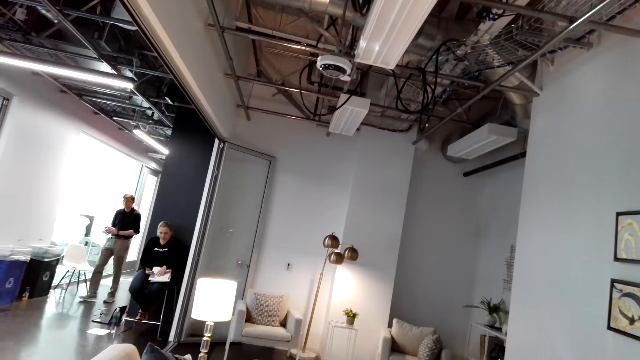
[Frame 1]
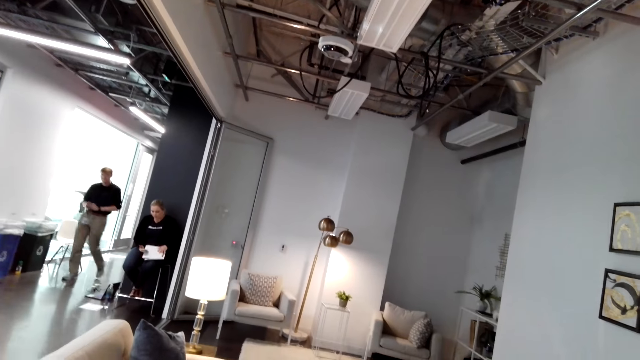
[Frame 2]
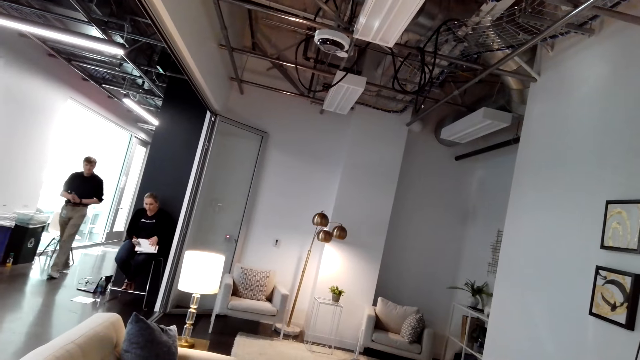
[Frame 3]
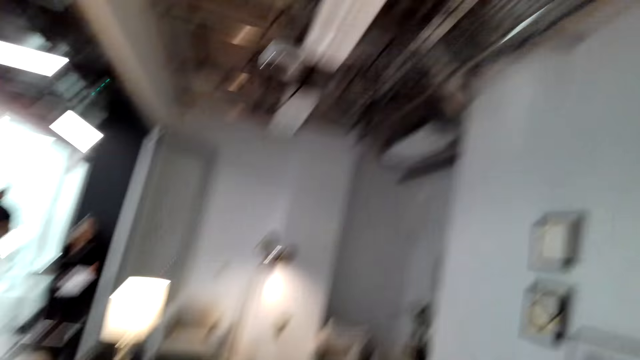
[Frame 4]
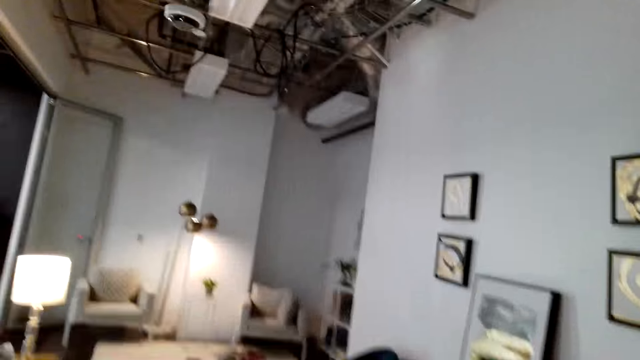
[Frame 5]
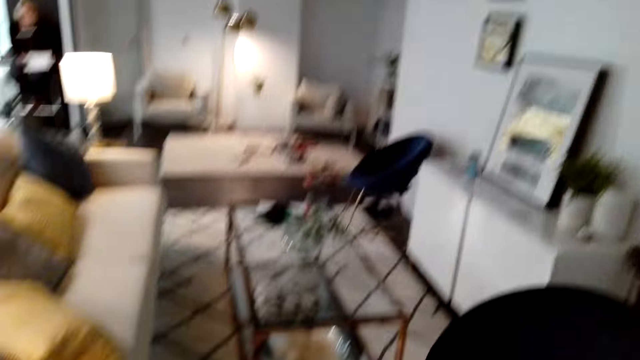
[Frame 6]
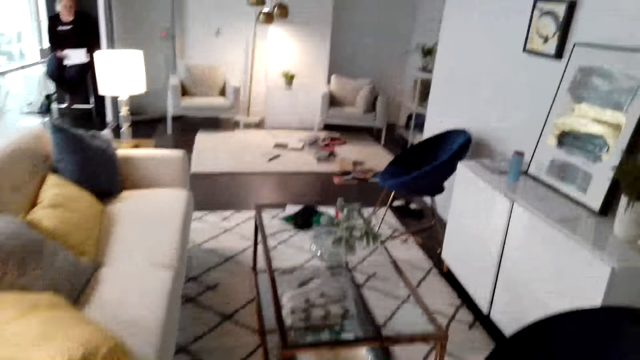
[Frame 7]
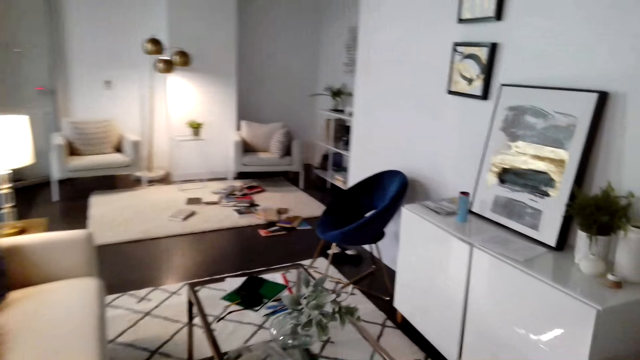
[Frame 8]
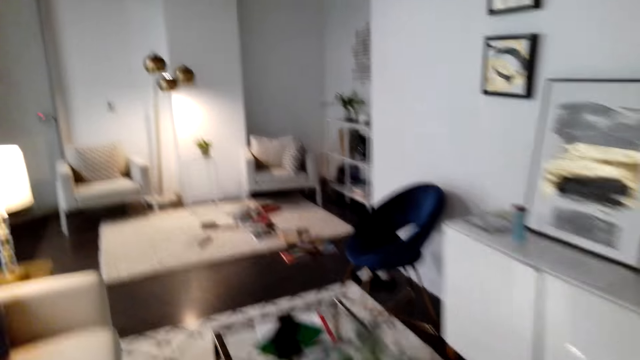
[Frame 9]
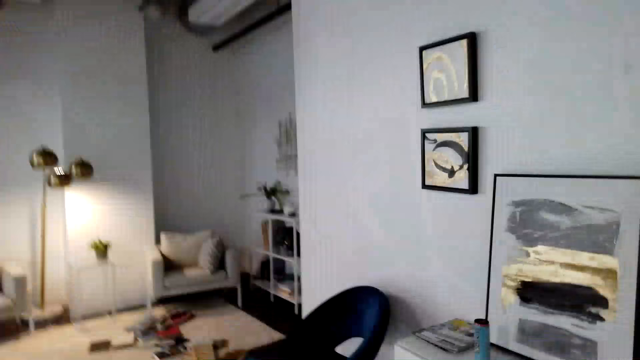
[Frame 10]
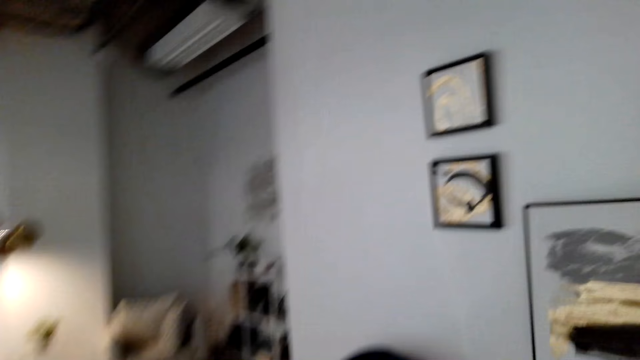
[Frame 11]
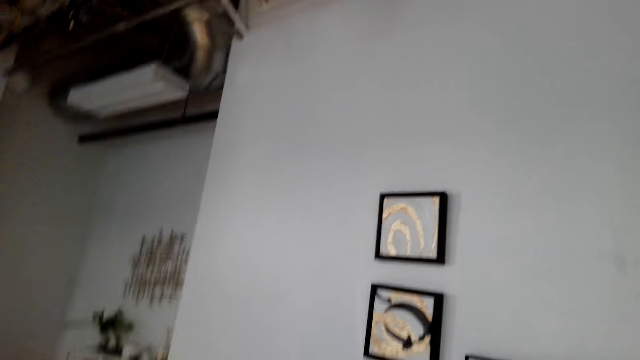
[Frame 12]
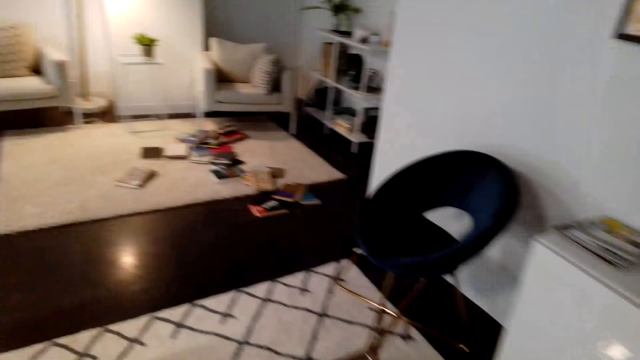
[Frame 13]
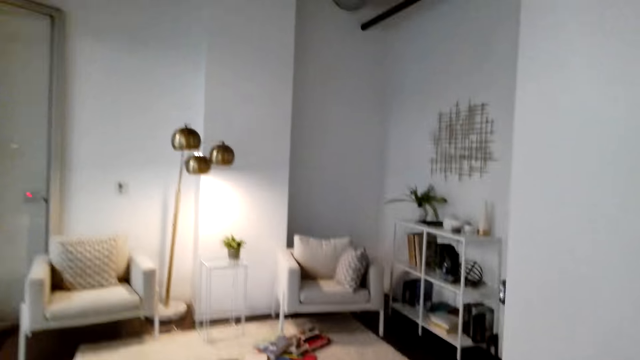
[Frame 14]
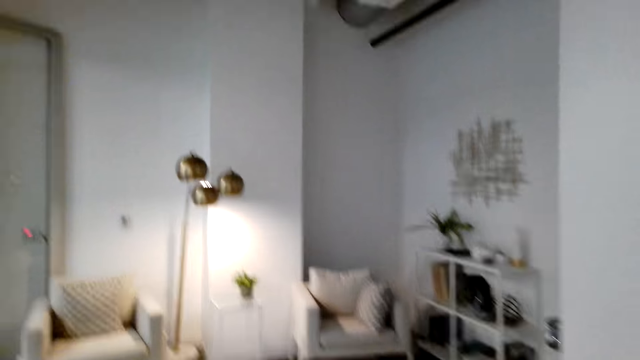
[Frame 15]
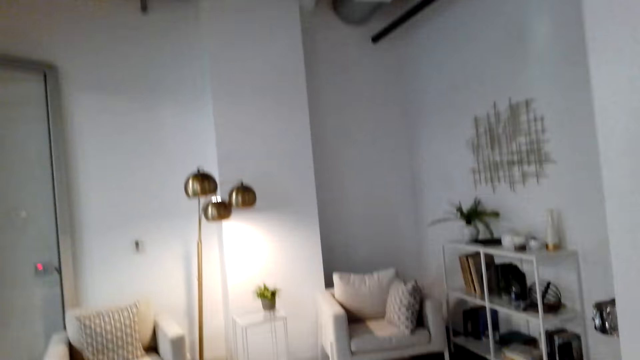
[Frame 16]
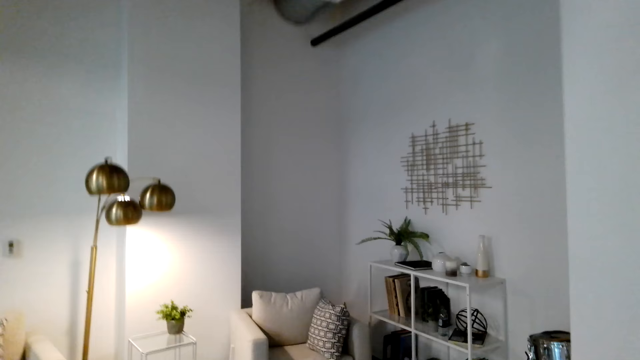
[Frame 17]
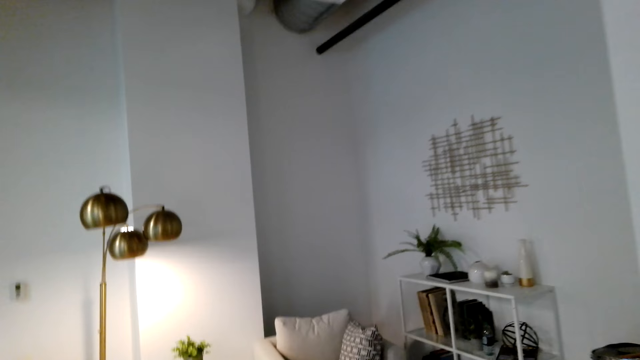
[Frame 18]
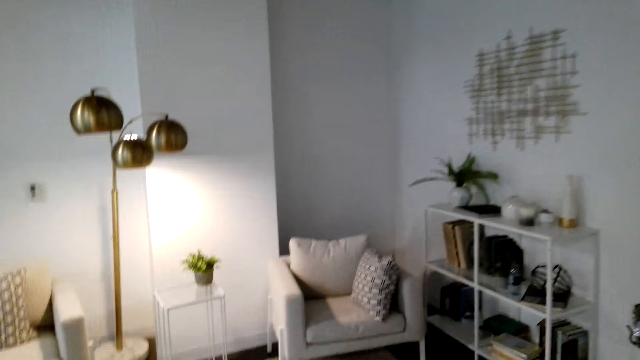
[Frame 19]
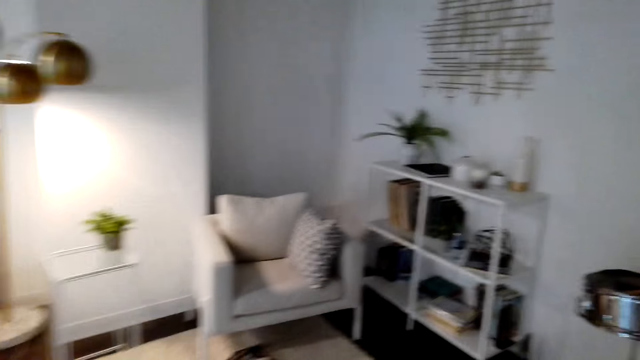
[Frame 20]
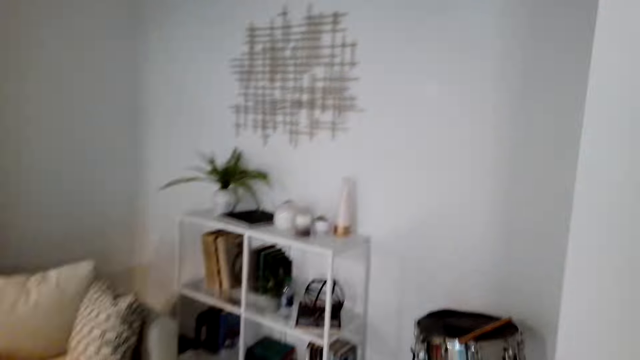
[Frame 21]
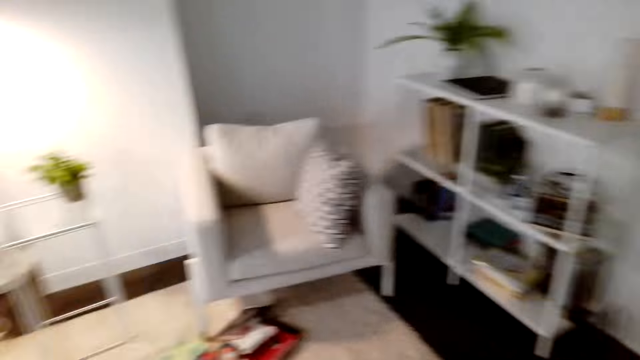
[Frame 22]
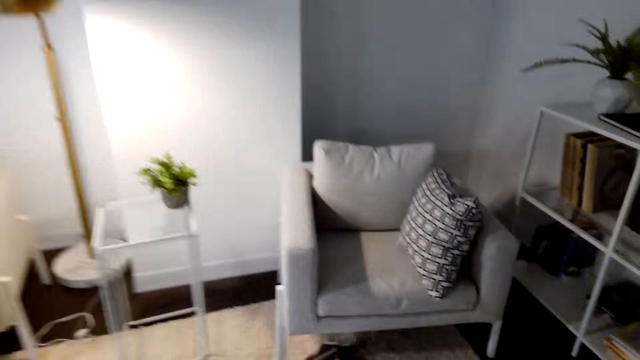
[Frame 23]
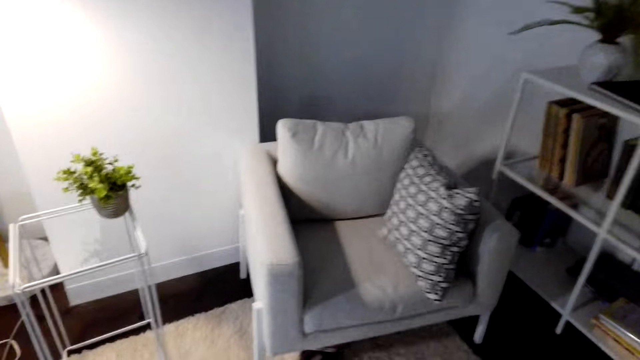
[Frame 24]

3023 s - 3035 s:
A person sits on a chair. Another person walks around. The camera wearer walks around.

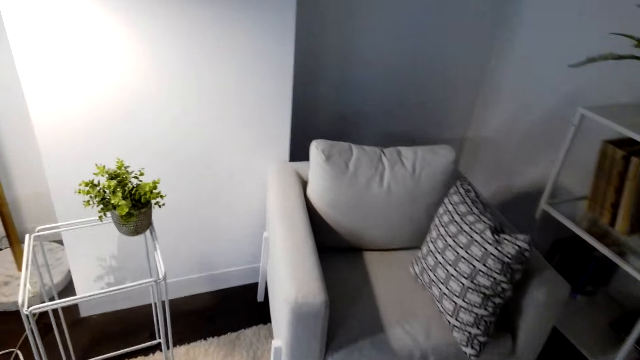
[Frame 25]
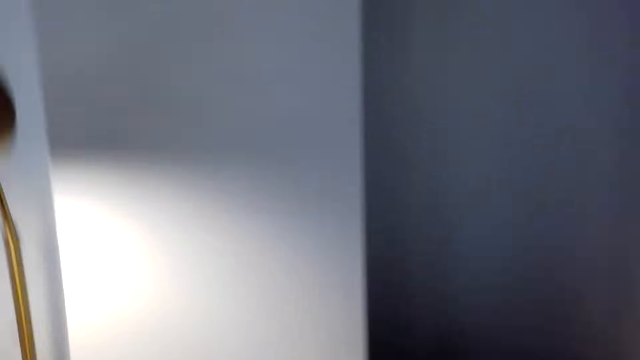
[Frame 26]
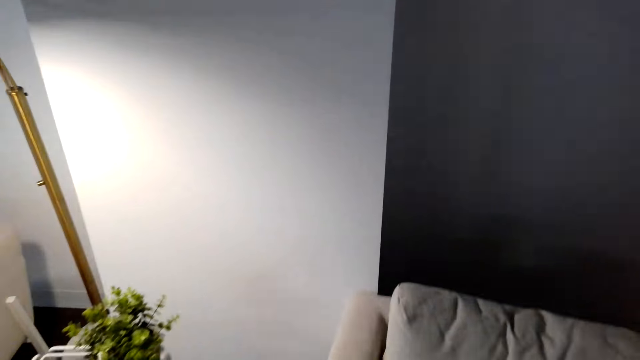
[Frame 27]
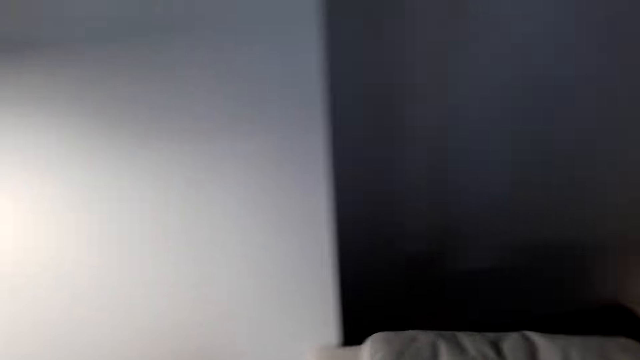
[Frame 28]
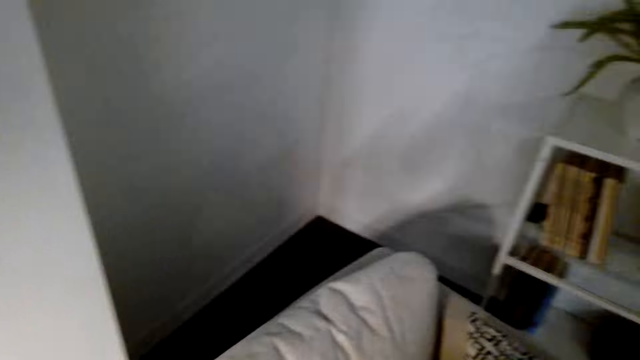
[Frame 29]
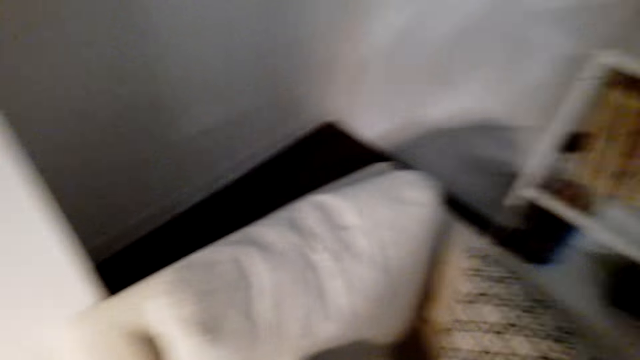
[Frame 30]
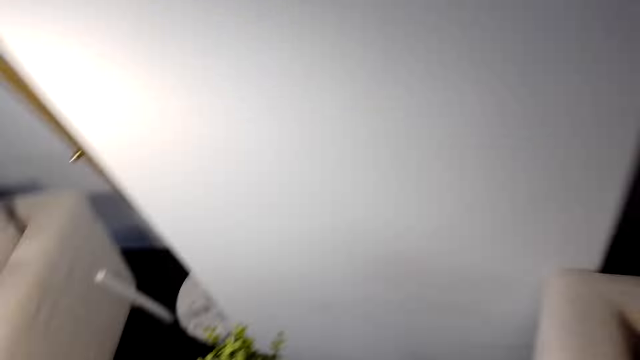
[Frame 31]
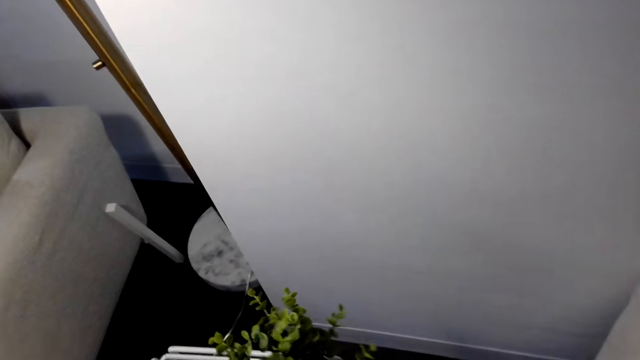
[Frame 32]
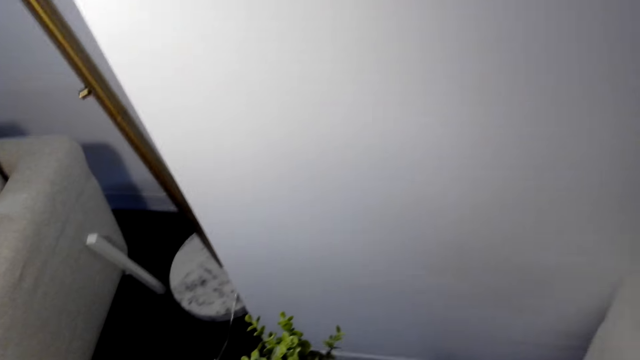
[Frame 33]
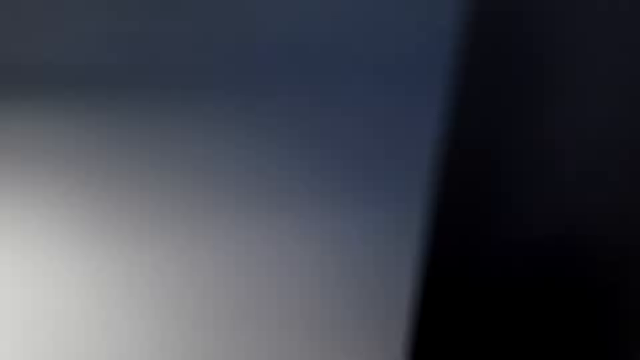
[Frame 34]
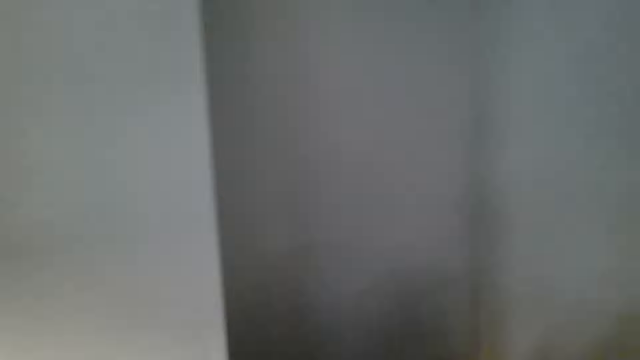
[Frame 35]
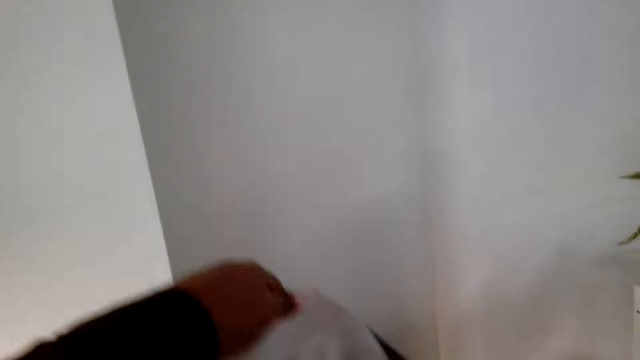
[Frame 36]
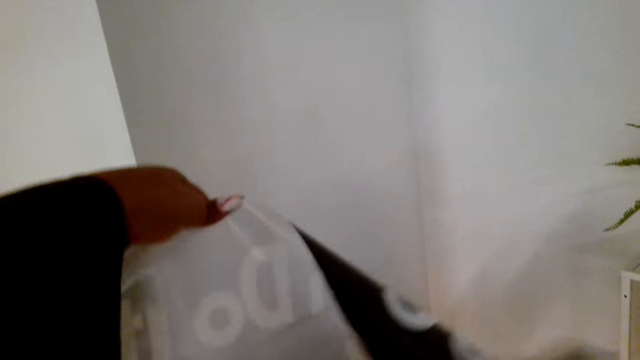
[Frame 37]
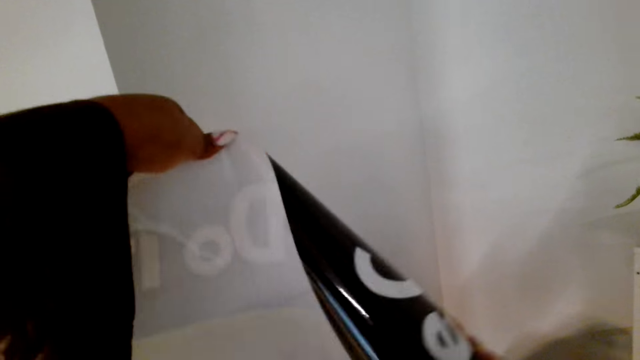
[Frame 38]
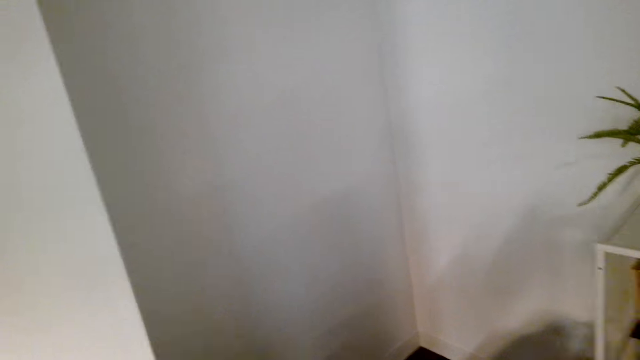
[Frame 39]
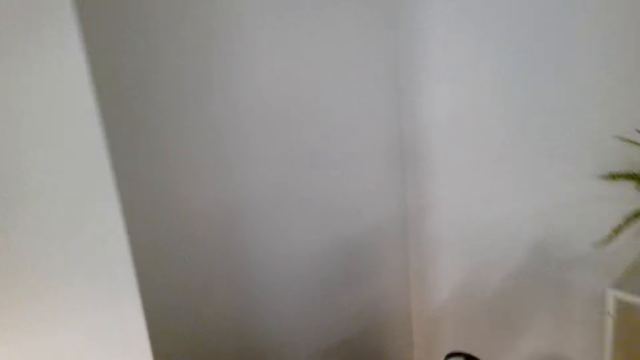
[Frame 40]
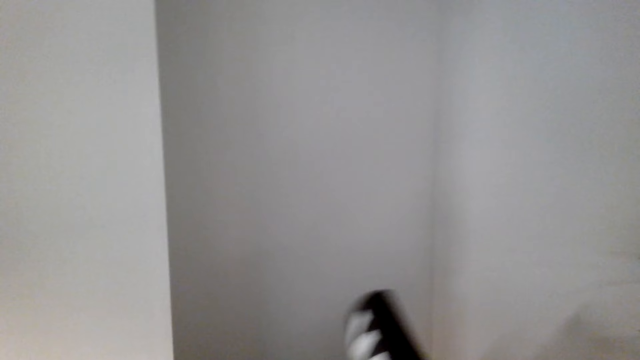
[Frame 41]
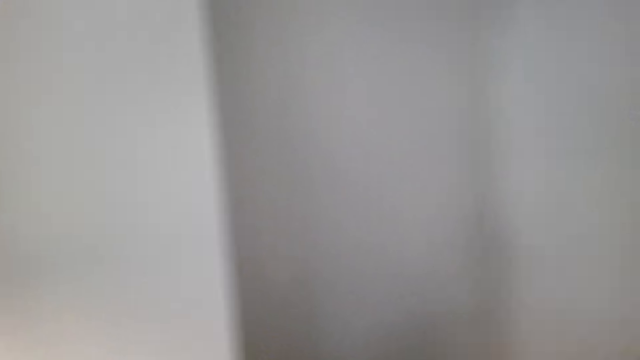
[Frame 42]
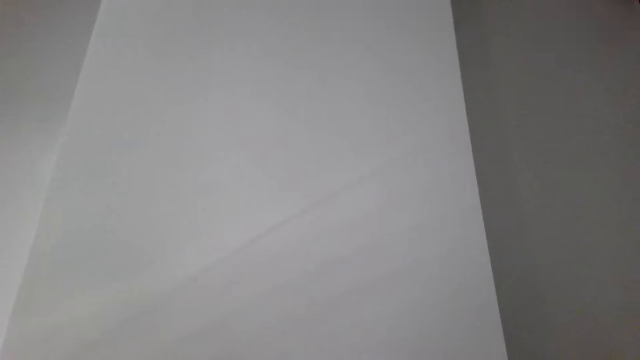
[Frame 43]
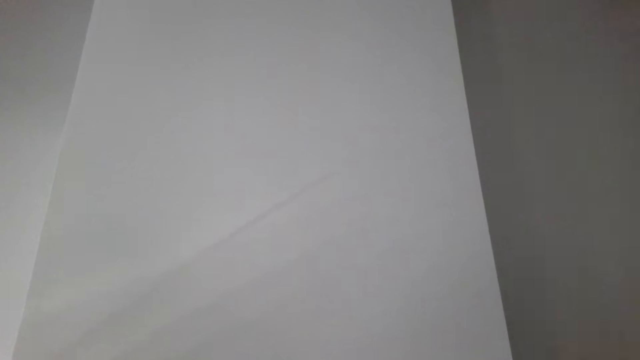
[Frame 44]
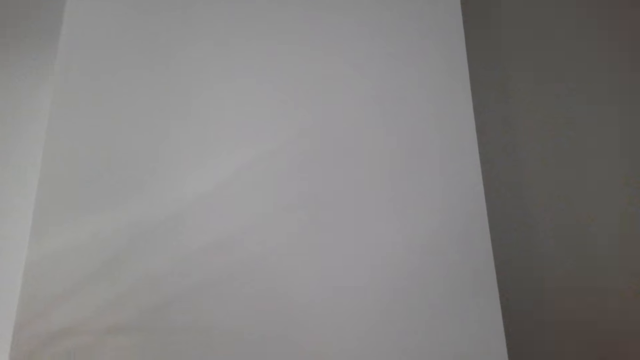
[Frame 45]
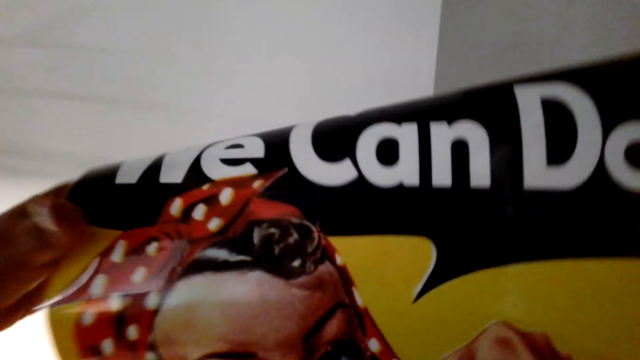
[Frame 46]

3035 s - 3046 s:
The camera wearer unfolds a chart. They hold a picture.
